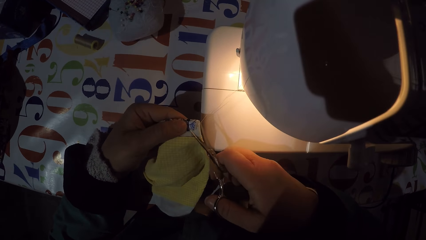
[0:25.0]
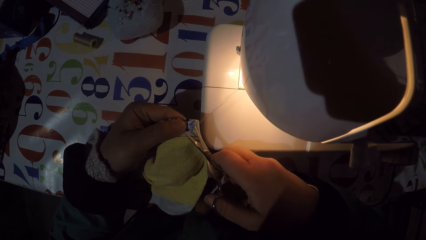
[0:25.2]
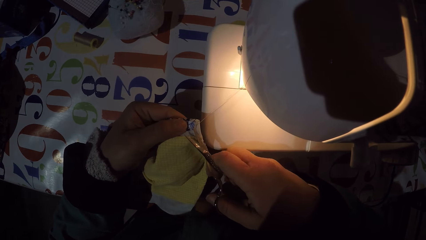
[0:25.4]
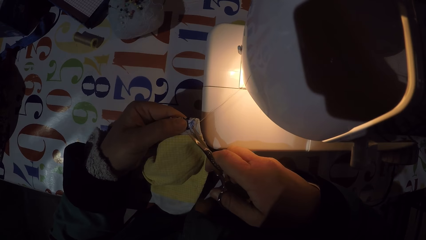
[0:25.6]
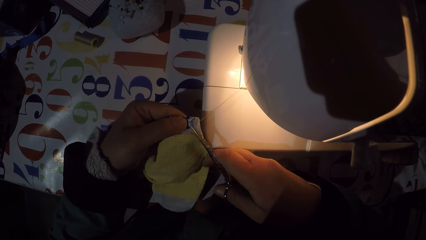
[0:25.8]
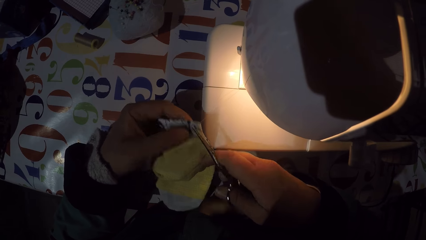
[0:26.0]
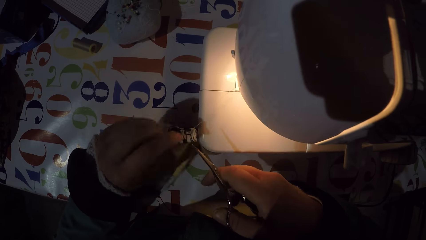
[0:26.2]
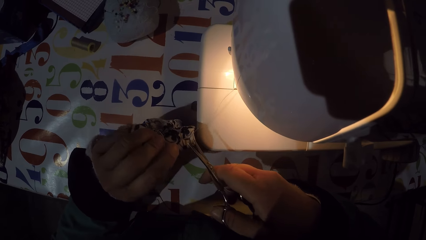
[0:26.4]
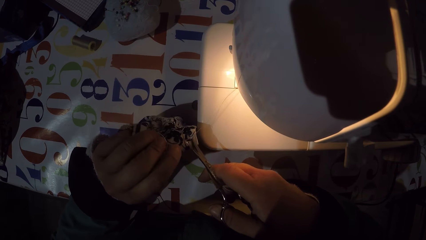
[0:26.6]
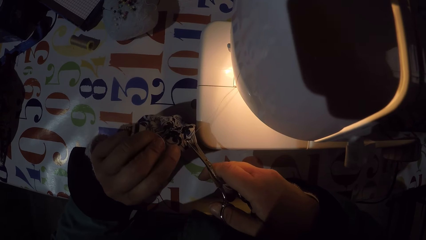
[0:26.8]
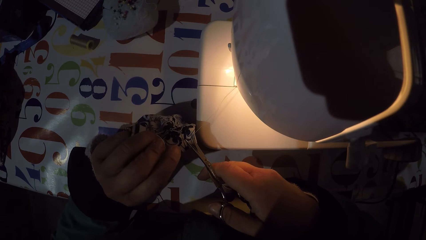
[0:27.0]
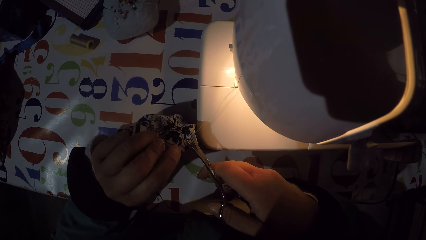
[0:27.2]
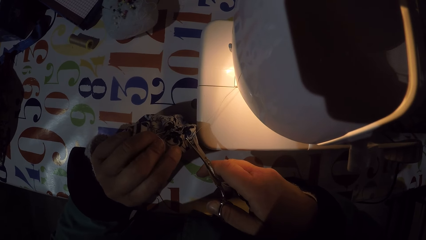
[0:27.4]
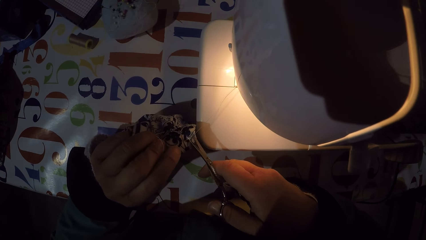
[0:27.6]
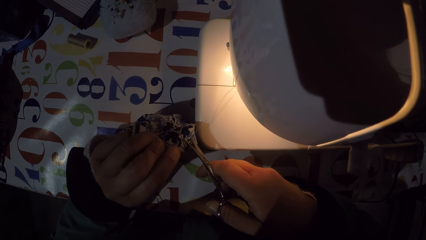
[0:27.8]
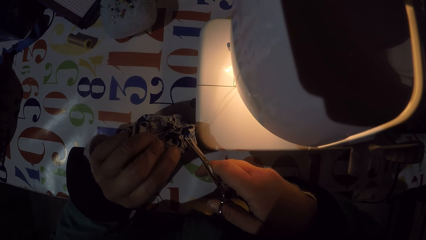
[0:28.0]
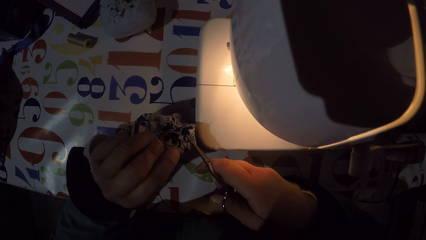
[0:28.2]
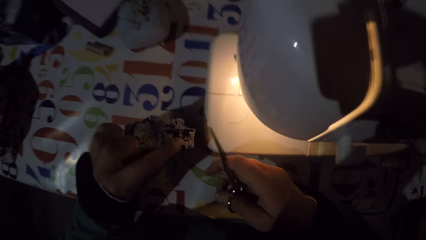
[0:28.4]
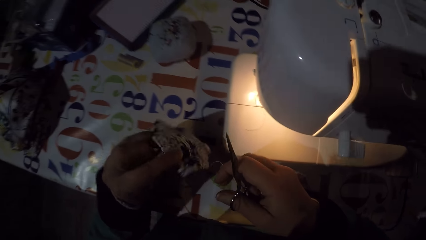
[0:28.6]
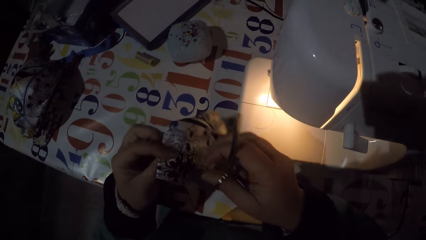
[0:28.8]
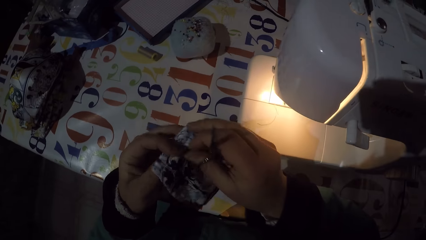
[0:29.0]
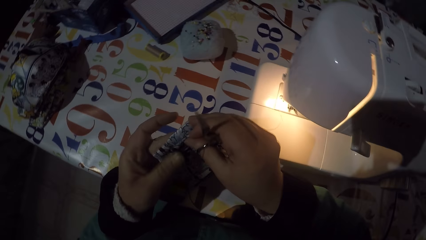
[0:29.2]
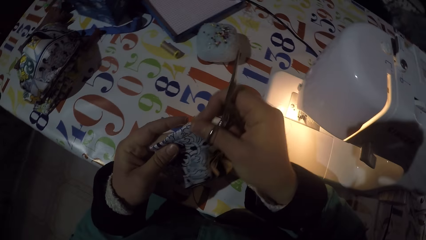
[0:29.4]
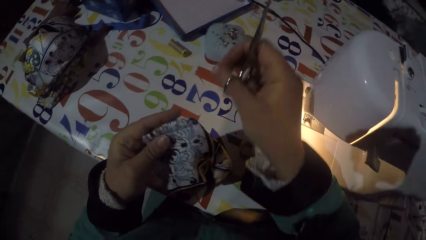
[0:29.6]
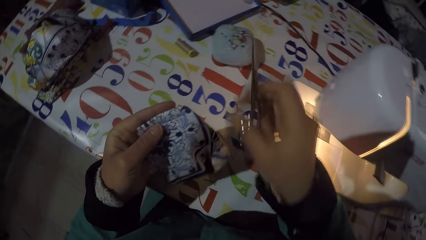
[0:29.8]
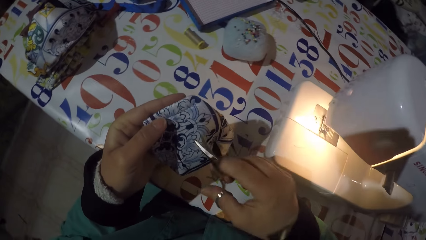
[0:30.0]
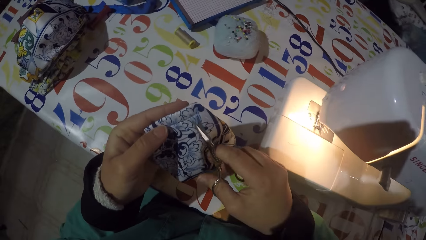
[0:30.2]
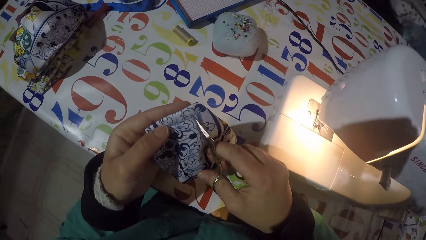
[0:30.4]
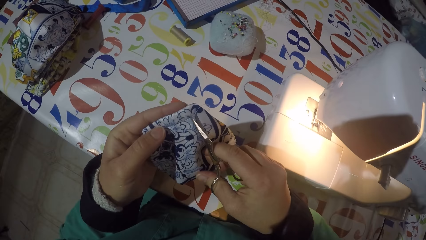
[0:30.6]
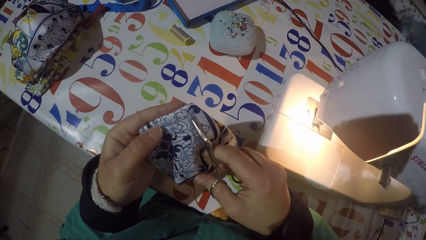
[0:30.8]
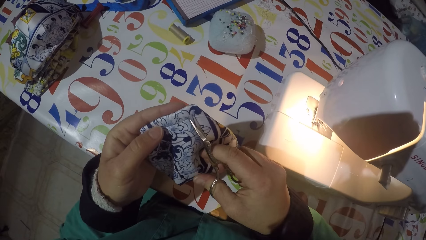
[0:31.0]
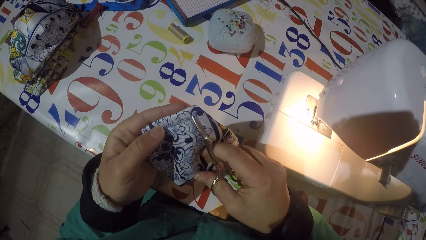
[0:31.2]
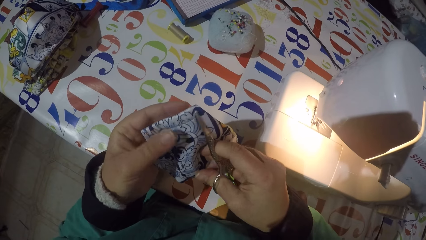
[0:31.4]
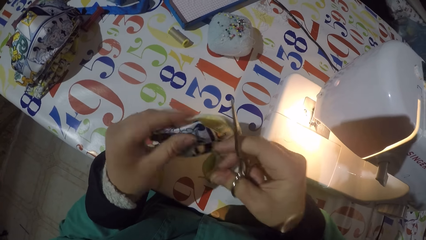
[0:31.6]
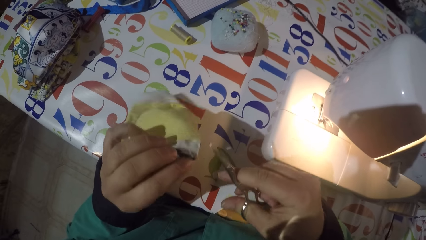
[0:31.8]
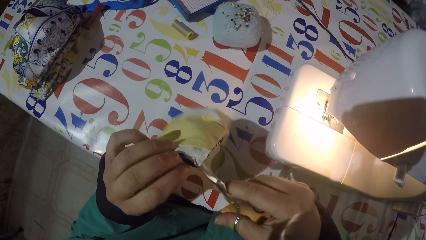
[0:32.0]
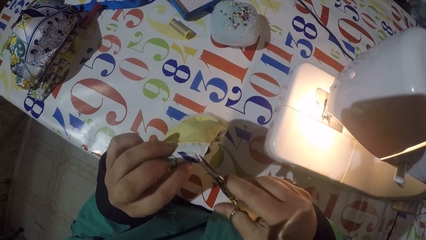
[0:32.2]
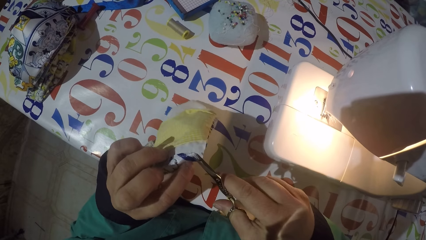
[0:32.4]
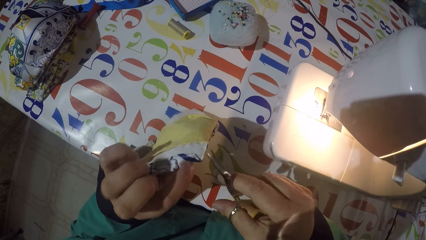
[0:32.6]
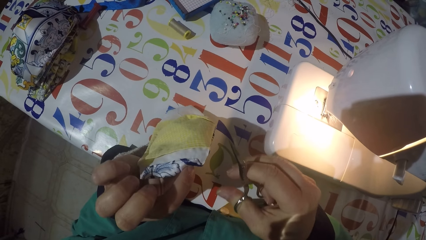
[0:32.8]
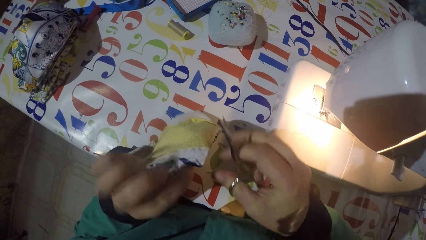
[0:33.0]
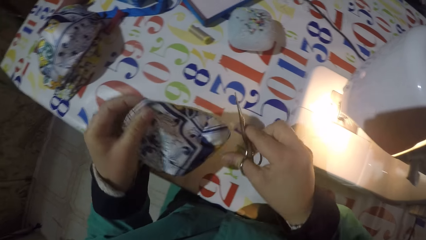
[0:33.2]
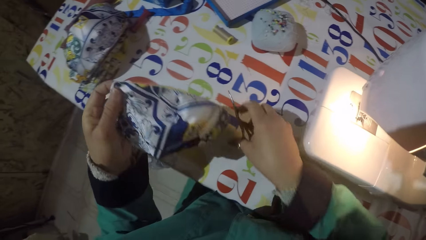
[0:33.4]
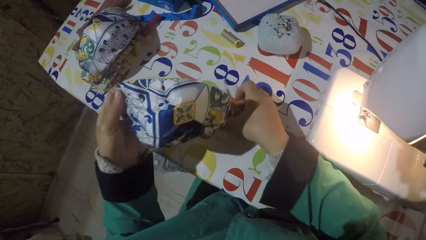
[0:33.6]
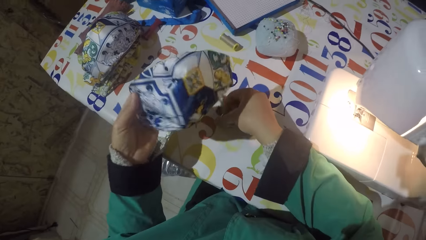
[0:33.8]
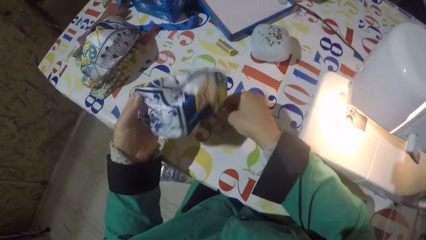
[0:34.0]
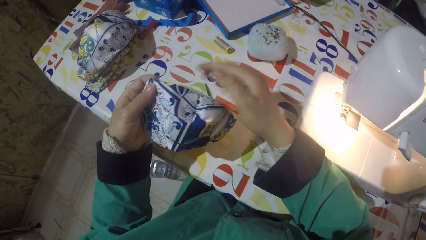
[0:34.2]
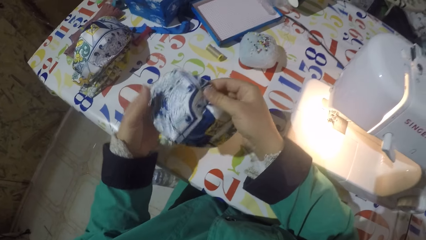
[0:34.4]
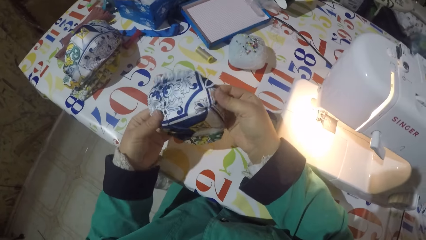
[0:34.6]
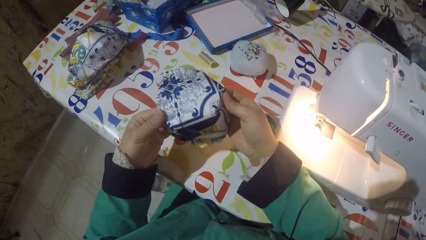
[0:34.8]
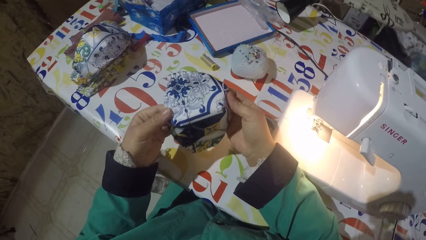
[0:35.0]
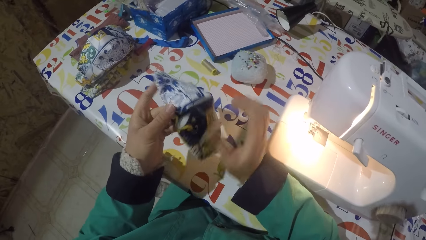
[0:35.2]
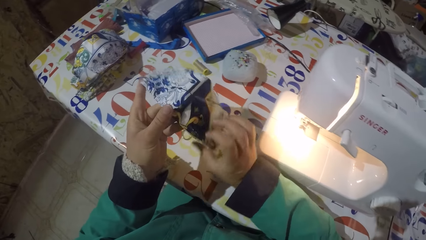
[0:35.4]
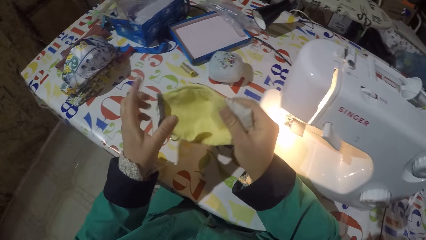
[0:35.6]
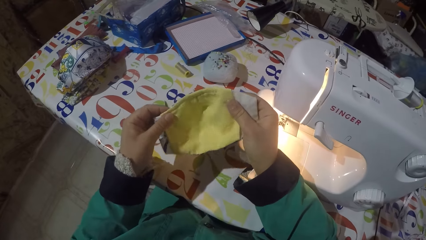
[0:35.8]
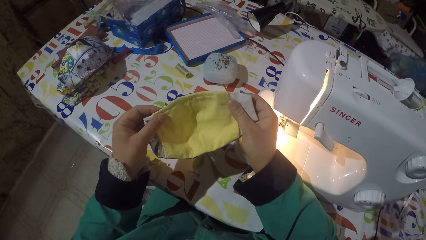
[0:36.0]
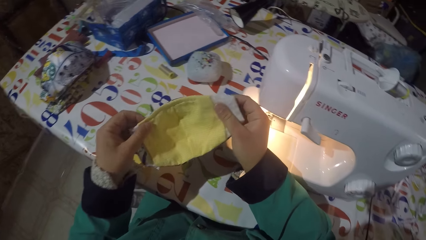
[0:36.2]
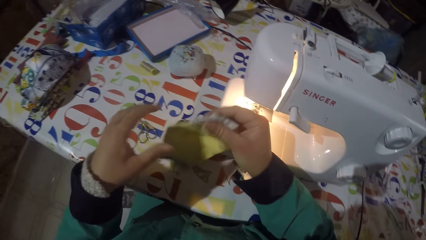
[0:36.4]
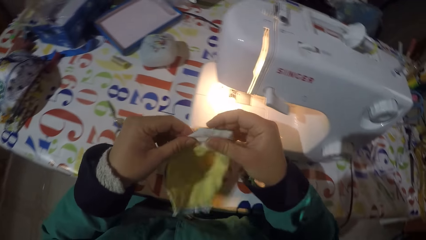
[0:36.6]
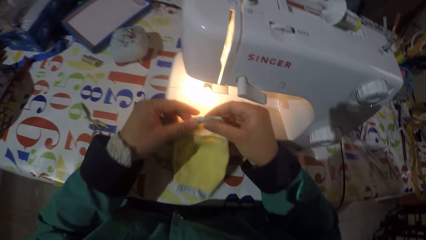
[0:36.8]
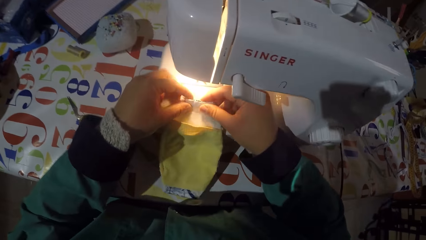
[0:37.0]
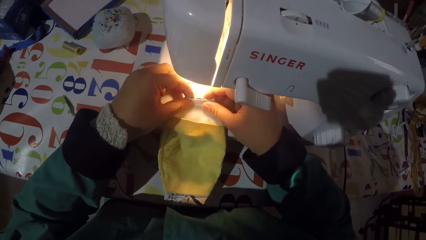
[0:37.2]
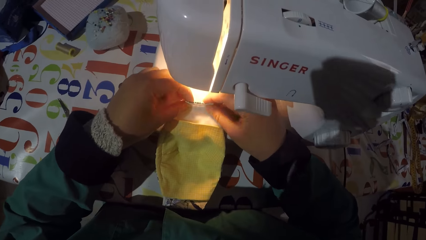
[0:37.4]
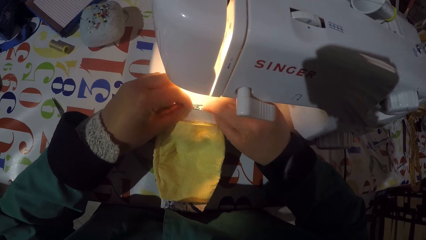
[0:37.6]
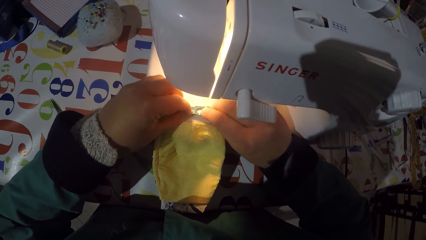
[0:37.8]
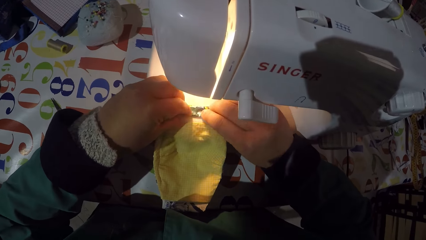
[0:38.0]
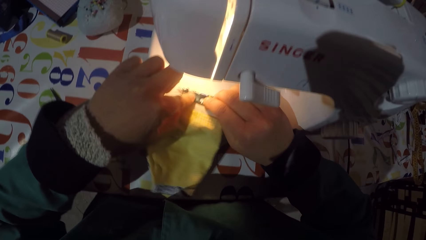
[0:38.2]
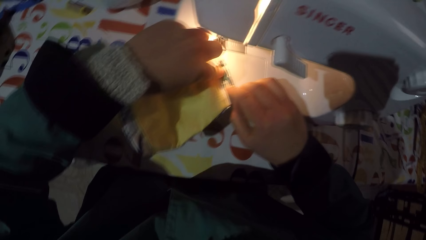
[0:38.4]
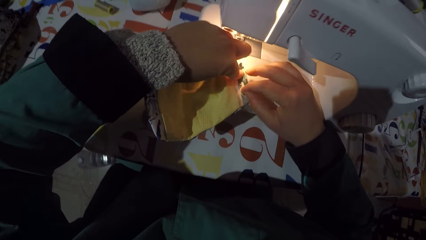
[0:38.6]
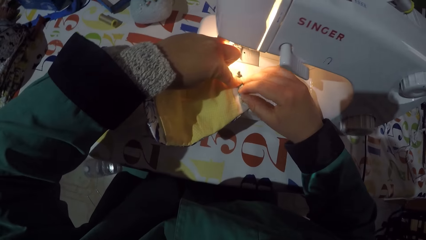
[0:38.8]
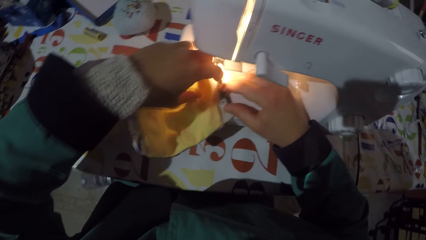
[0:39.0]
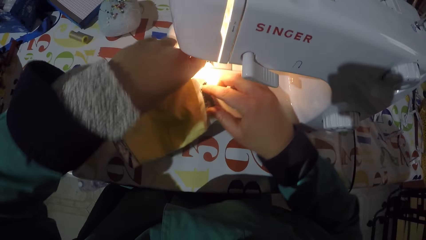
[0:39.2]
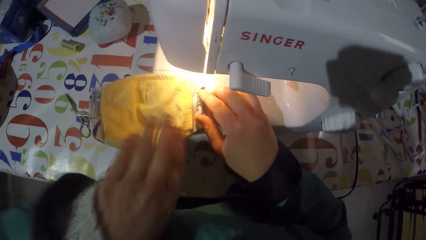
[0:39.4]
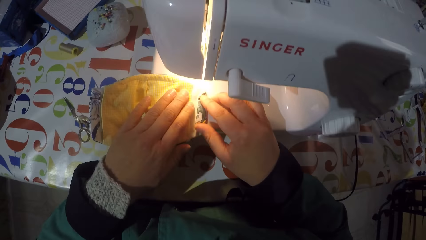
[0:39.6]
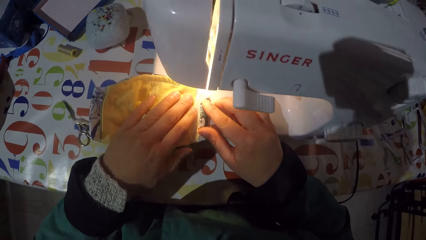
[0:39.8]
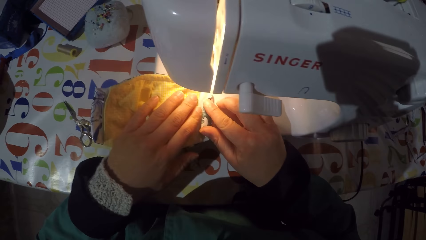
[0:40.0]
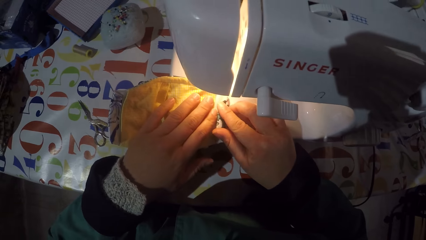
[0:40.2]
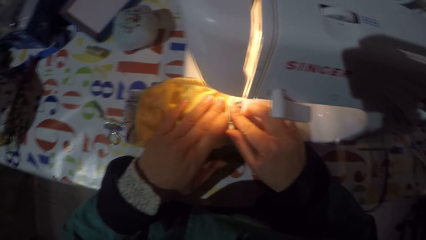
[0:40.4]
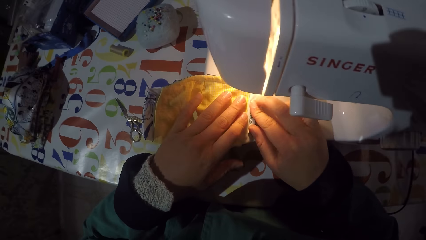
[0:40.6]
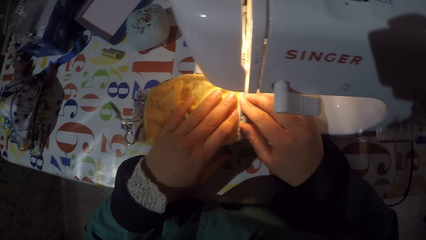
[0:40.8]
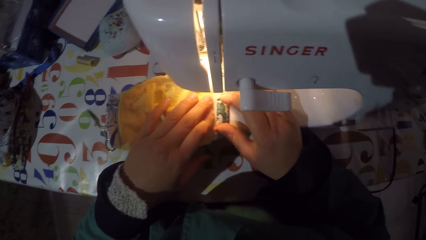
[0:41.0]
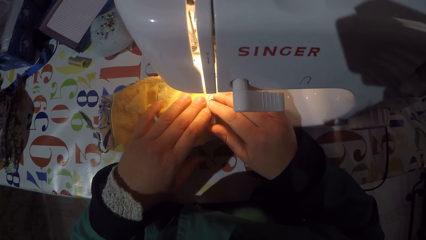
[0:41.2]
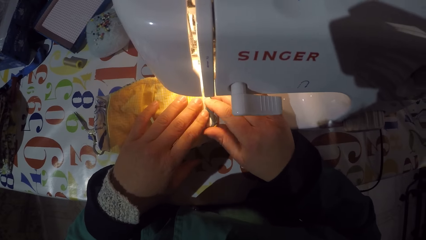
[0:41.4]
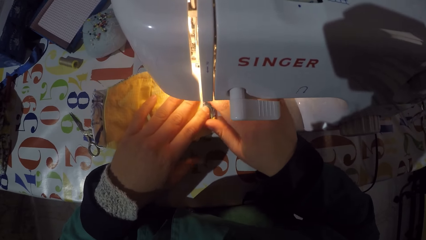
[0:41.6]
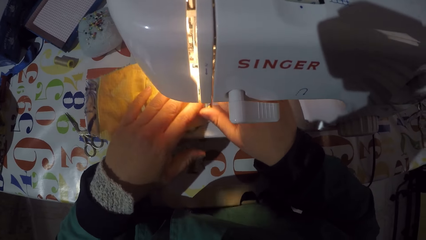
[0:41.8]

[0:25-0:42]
The camera wearer cuts threads from the piece of cloth or mask with scissors. They put the scissors down on the table. They hold the piece of cloth. They stretch the mask. They fold the edge of the piece of cloth. They put the mask in the sewing machine.
